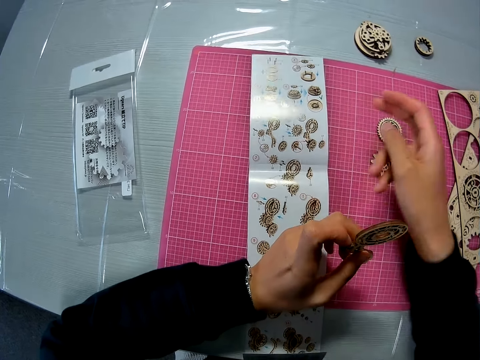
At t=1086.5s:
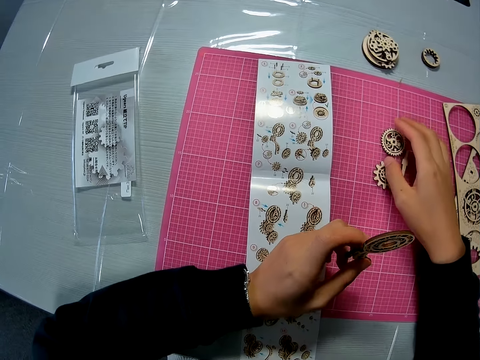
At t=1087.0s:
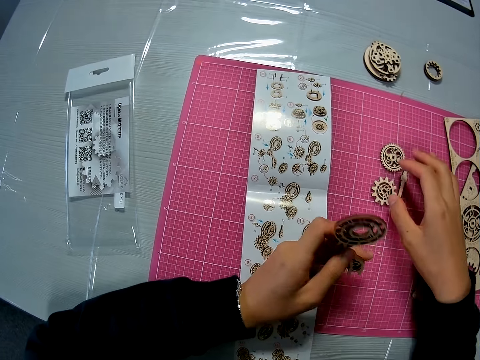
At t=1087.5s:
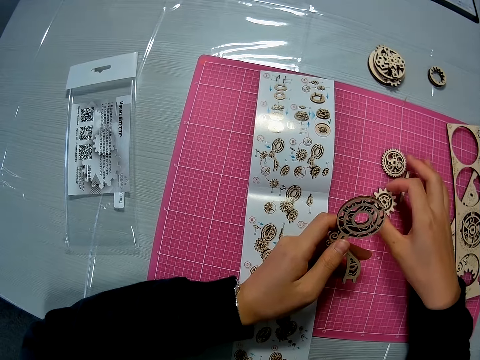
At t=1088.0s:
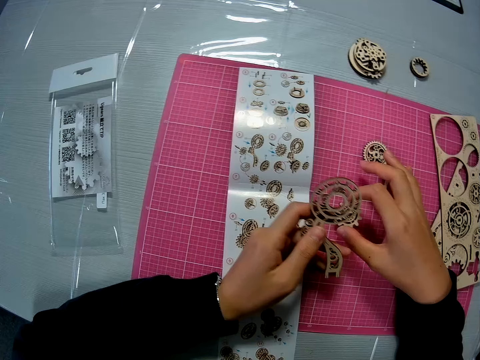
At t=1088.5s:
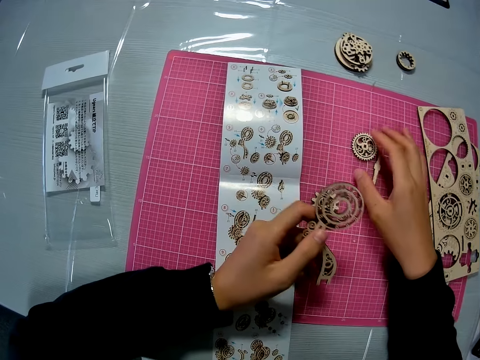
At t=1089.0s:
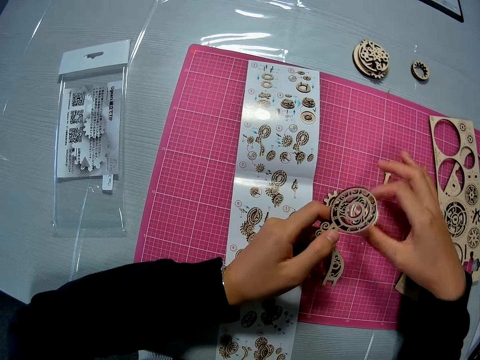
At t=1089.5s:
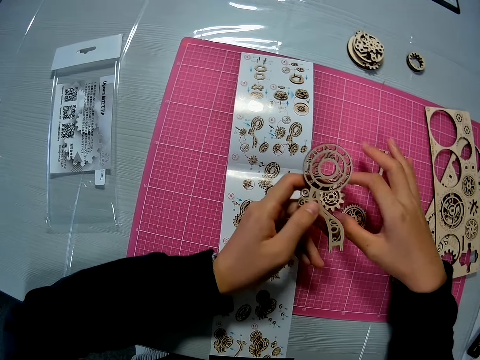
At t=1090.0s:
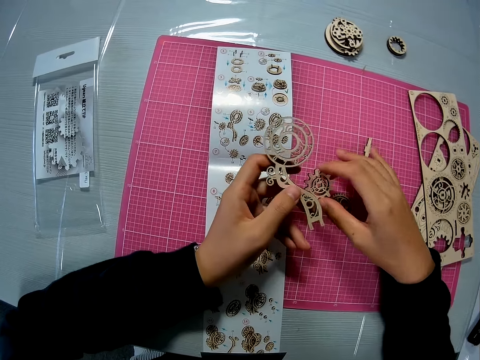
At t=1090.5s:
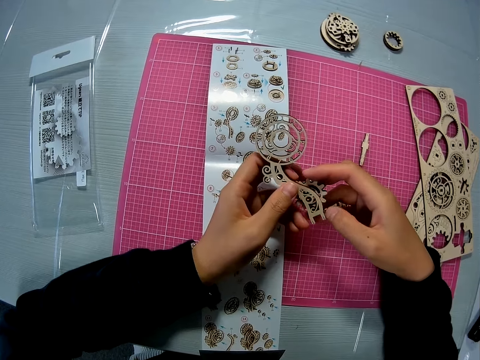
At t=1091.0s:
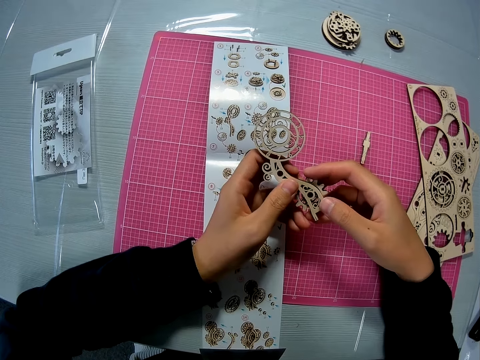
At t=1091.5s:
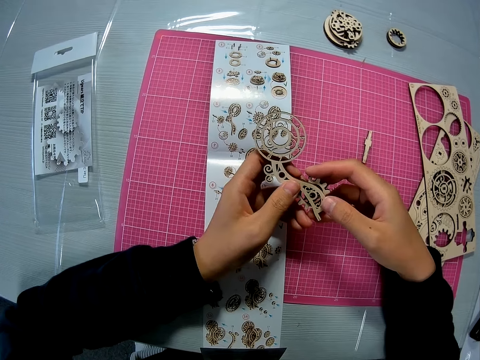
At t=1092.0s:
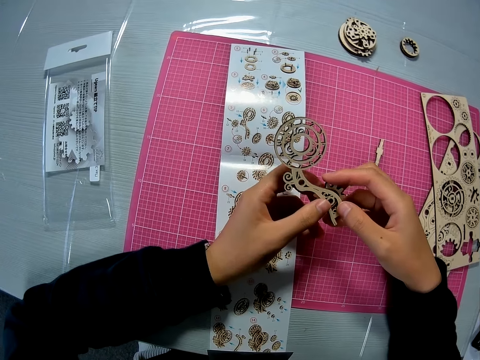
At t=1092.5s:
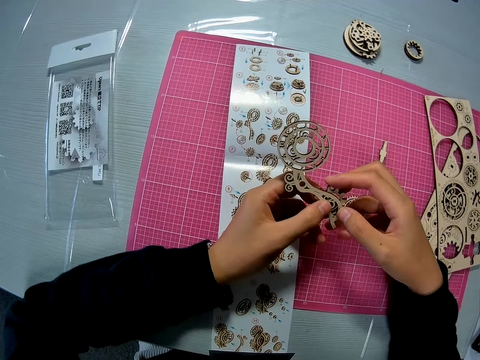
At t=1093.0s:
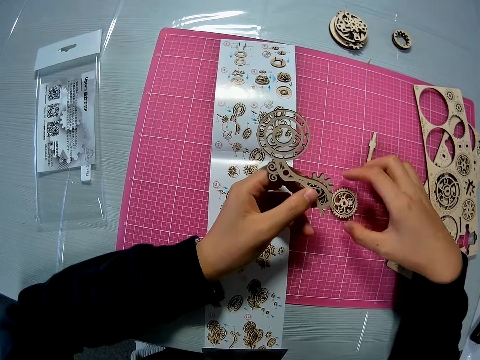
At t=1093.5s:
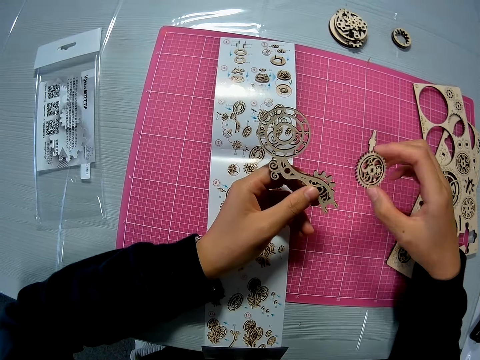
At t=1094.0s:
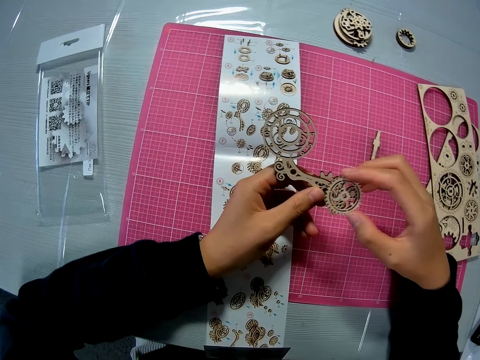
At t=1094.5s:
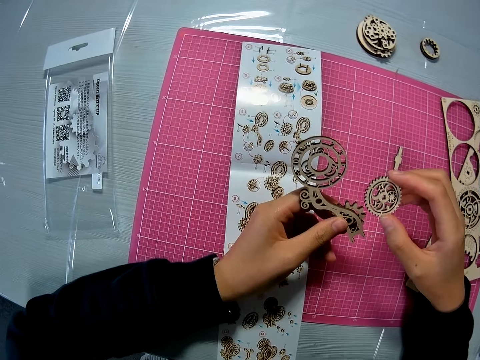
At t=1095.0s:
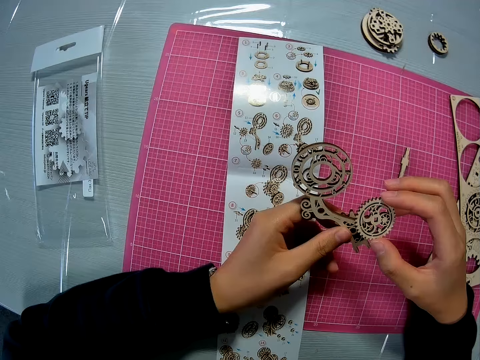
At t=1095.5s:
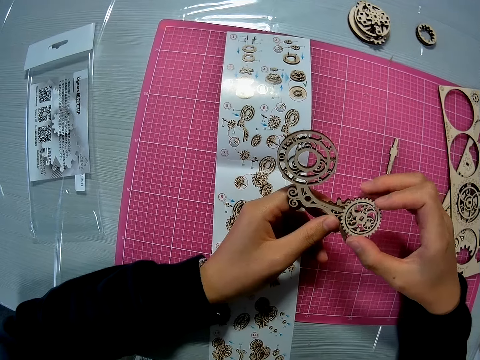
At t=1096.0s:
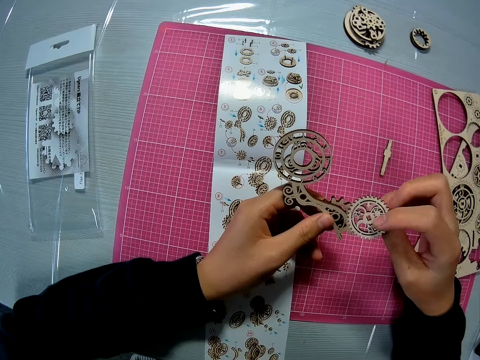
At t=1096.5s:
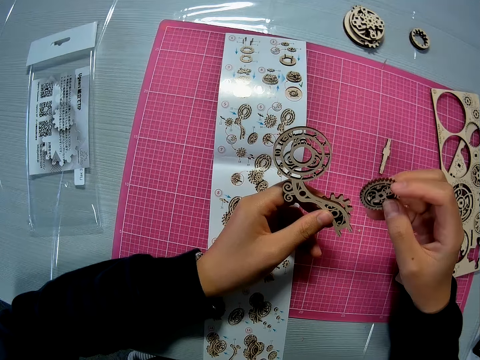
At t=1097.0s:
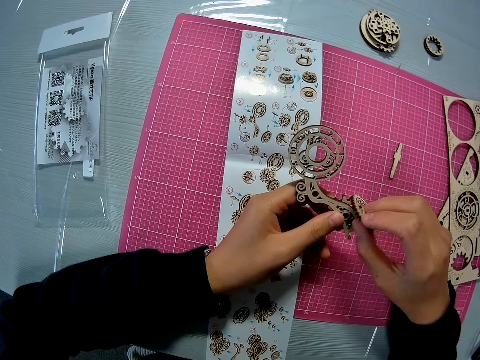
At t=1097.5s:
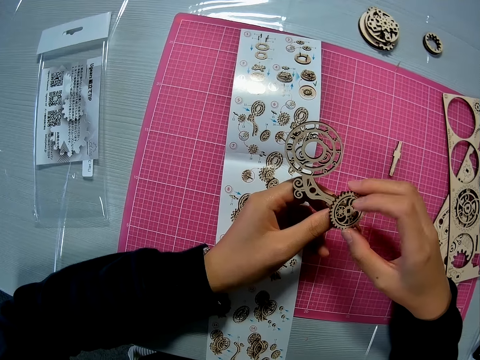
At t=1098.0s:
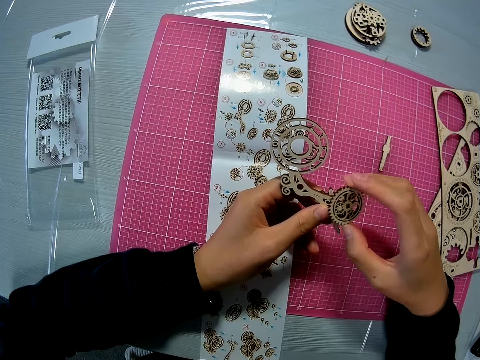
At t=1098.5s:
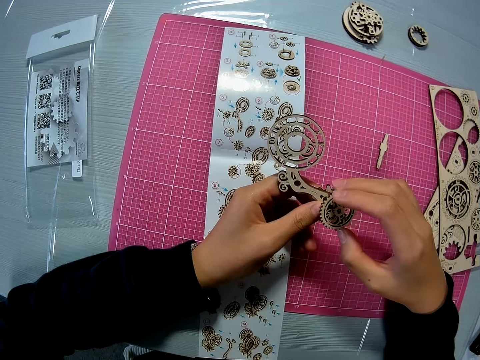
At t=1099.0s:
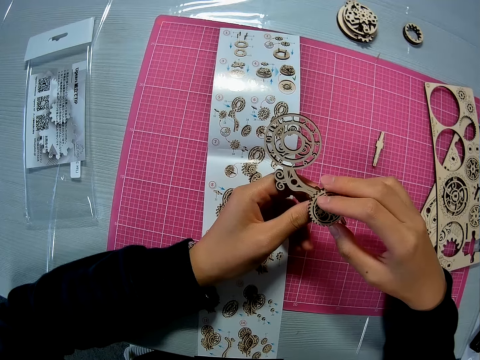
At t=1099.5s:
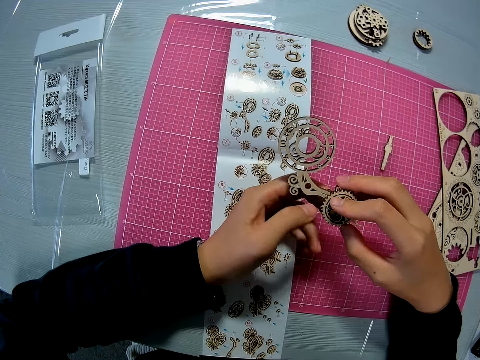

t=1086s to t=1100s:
The camera wearer unhands the manual. They move puzzle pieces individually on the pink sheet. They pick a wooden gear piece and place the wooden gear piece on the cutting mat. They pick the wooden gear piece and place the wooden gear piece on the cutting mat. They pick up one of the puzzle pieces on the pink sheet. They set both puzzle pieces in their hand together. They fit the wooden gear piece in the wooden craft shape. They pick up another puzzle piece from the pink sheet. They turn a piece of laser cut craft. They place the puzzle piece to the joined puzzle piece in their hand. They fix the laser cut craft.

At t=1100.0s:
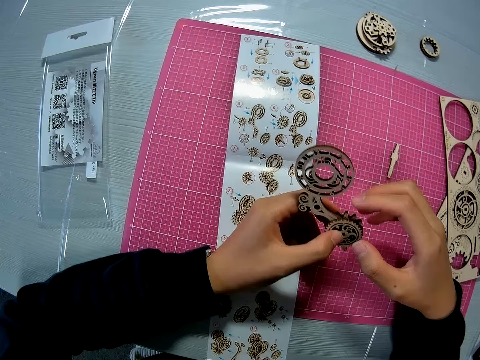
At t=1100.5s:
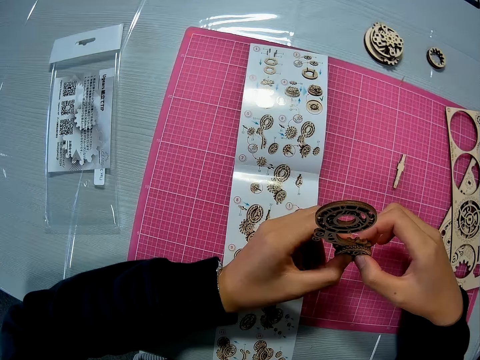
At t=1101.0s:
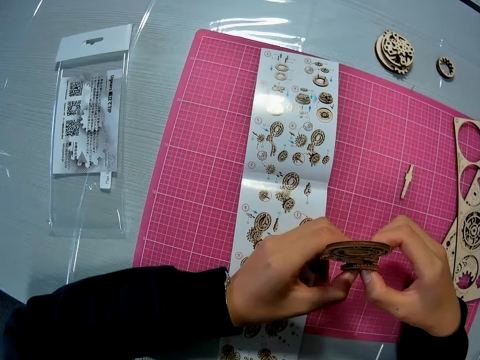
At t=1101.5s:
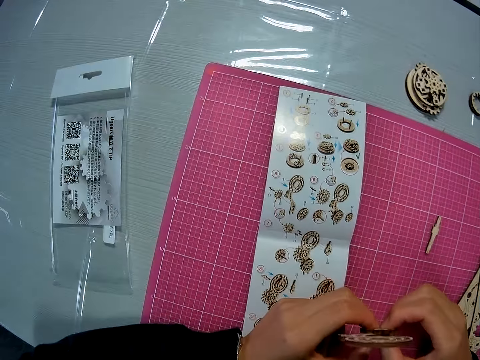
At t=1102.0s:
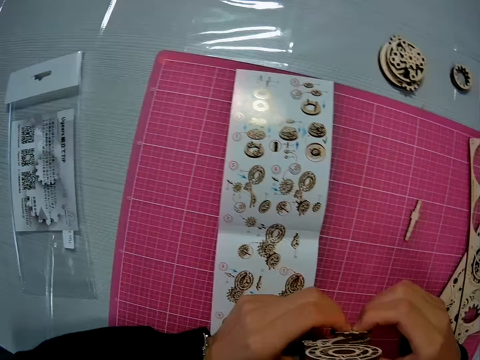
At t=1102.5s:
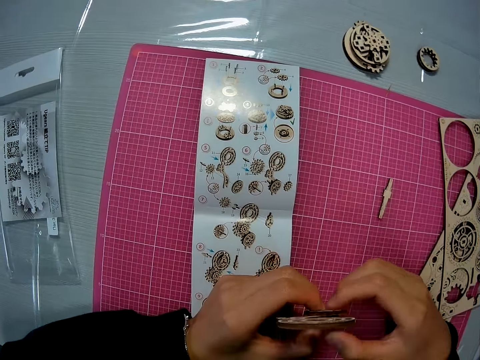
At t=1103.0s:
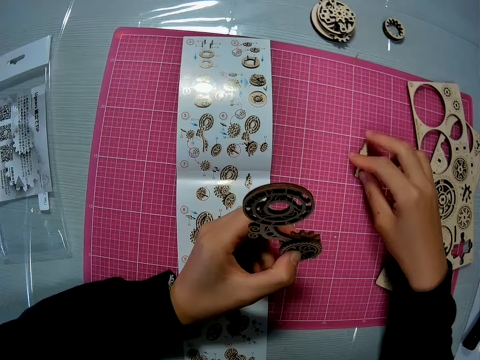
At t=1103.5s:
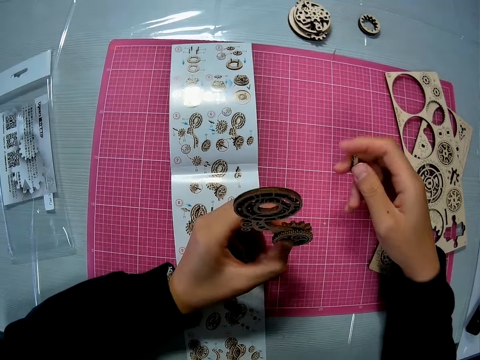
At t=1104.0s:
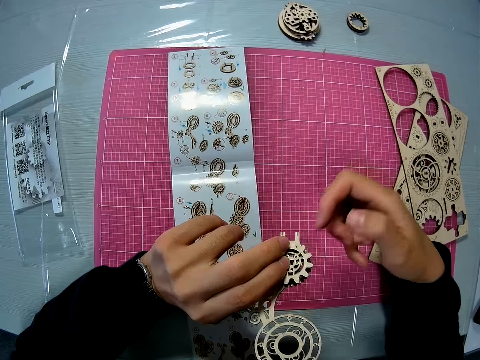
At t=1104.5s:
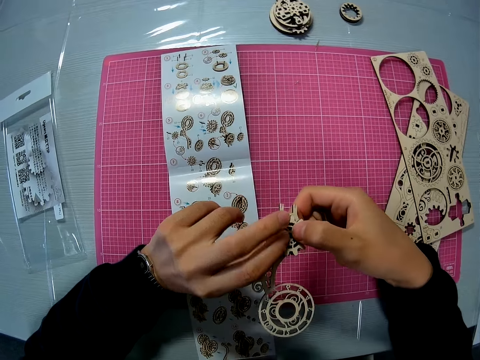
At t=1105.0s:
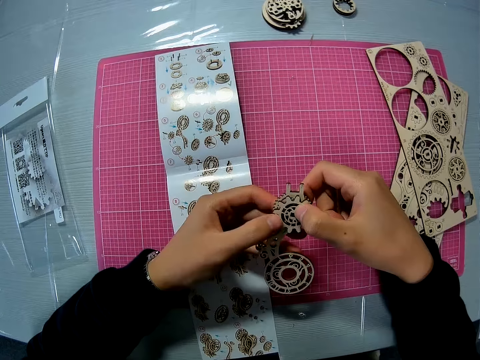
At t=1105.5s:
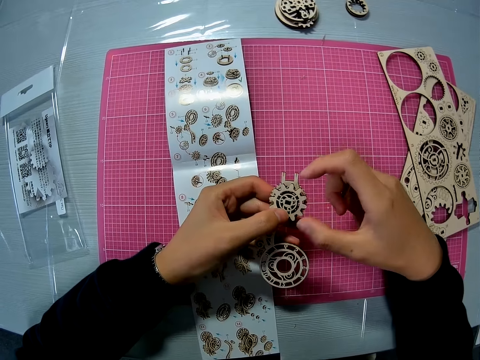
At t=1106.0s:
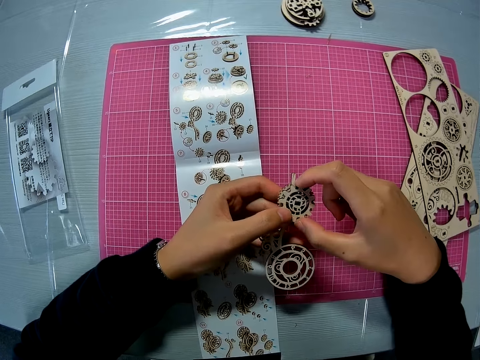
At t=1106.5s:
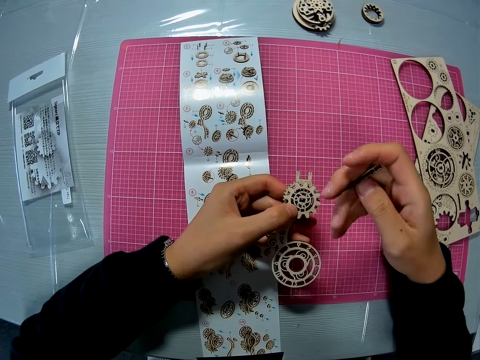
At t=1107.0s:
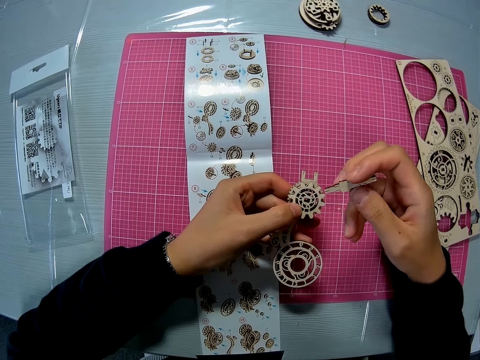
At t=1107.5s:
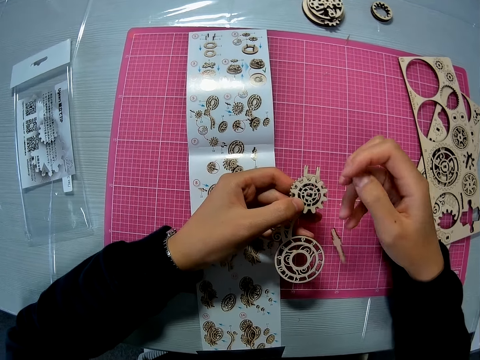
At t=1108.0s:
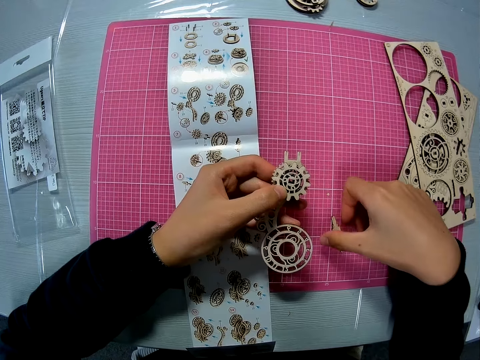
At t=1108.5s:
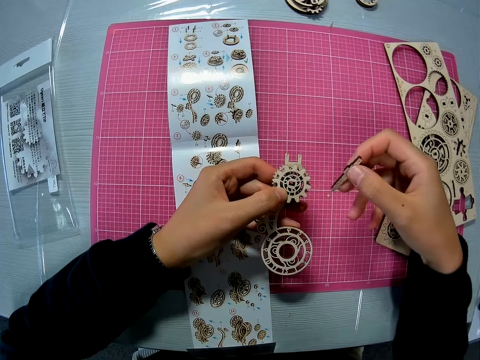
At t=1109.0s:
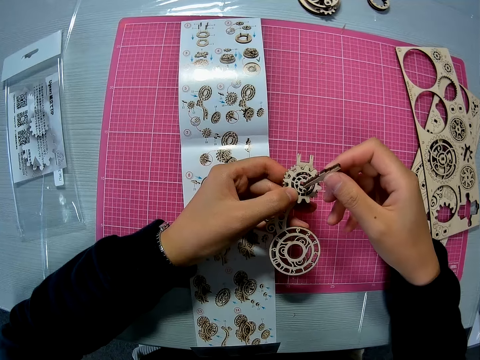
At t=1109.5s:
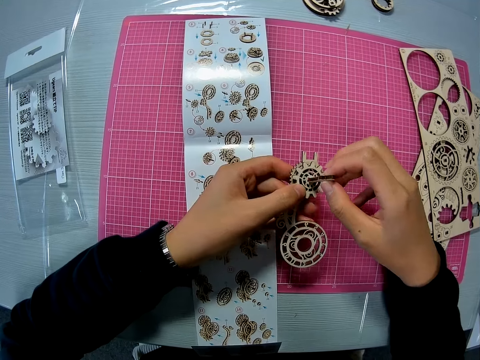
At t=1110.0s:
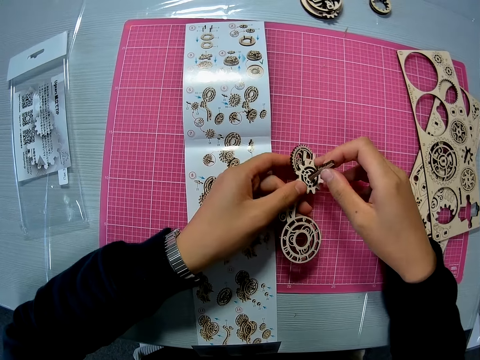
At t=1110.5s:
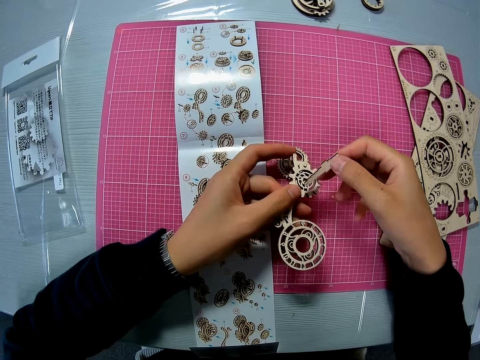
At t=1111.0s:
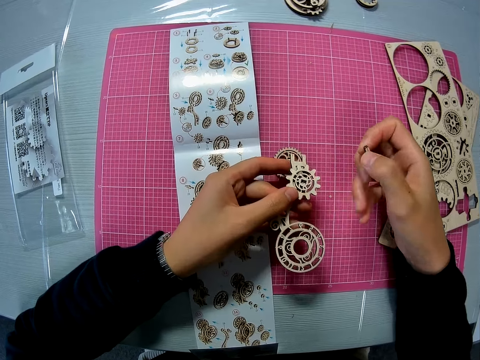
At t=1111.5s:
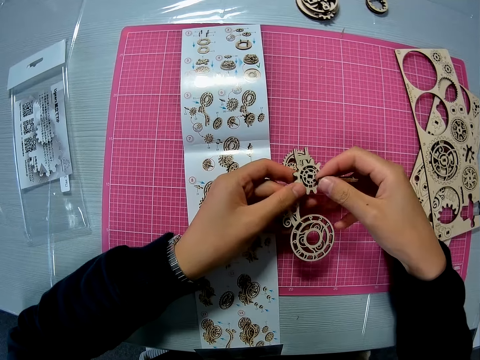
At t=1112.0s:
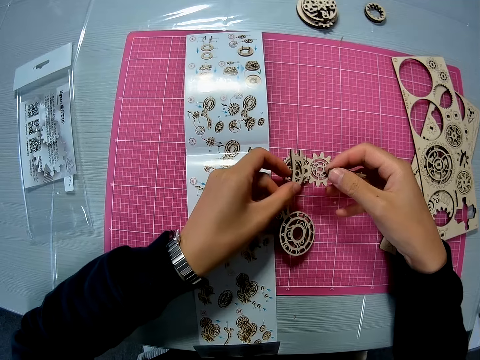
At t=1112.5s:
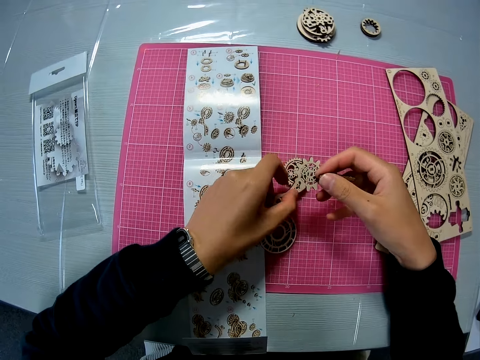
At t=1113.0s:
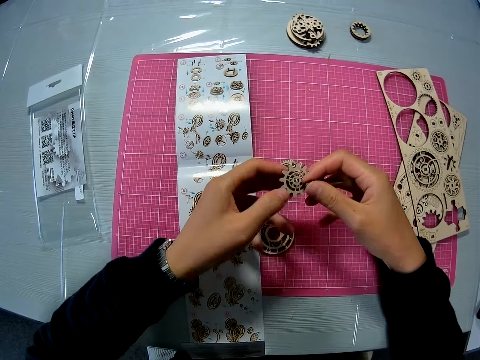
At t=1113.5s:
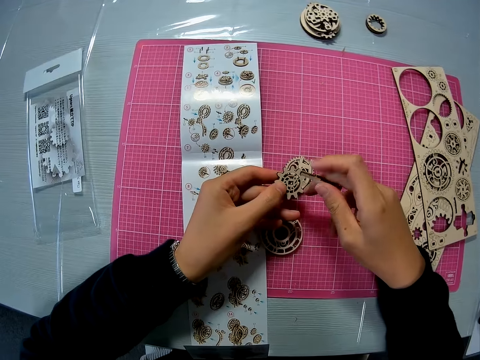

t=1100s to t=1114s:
The camera wearer turns a piece of laser cut craft. She removes one hand from the laser cut craft. She picks up another puzzle piece from the pink sheet. She holds a piece of laser cut craft. She turns the joined puzzle pieces around. She holds the laser cut craft with both hands and removes her left hand from the laser cut craft. She holds the laser cut craft with both hands, removes her right hand from the laser cut craft, touches the laser cut craft and removes her right hand from the laser cut craft. She drops the puzzle piece on the pink sheet. She picks up the puzzle piece from the pink sheet. She holds the piece of laser cut craft. She fixes the laser cut craft. She separates the puzzle pieces on the pink sheet. She moves the laser cut craft. She removes a piece of laser cut craft. She puts the piece of laser cut craft on the cutting mat. She holds a puzzle piece on her left hand.
